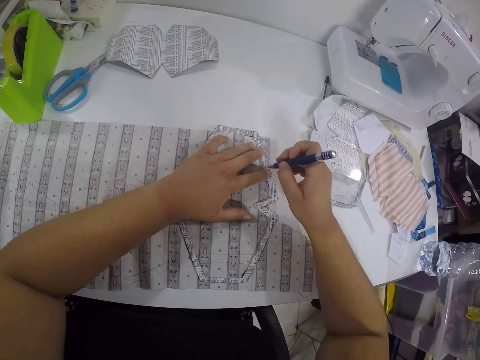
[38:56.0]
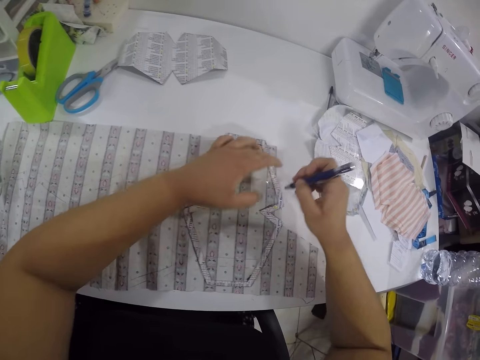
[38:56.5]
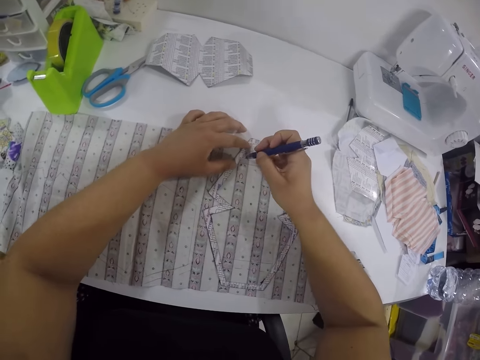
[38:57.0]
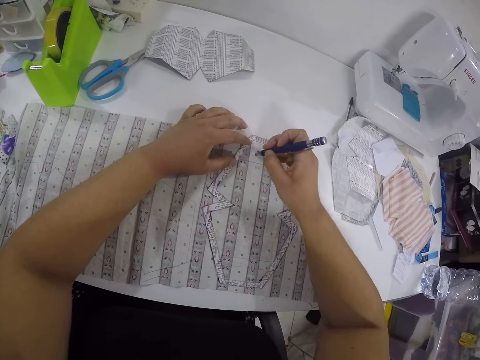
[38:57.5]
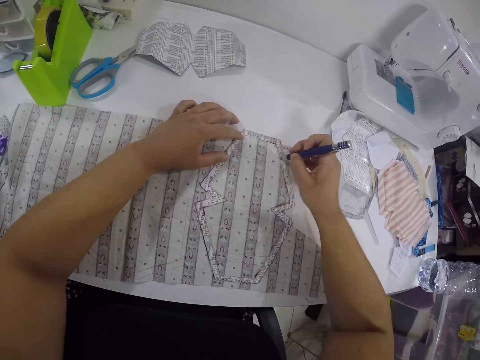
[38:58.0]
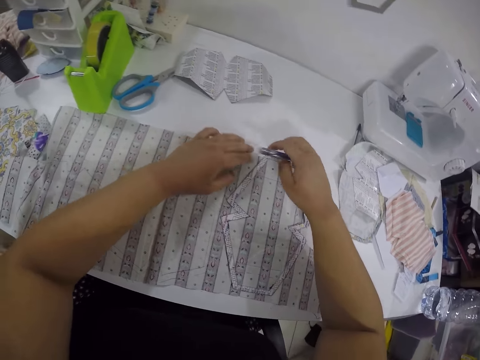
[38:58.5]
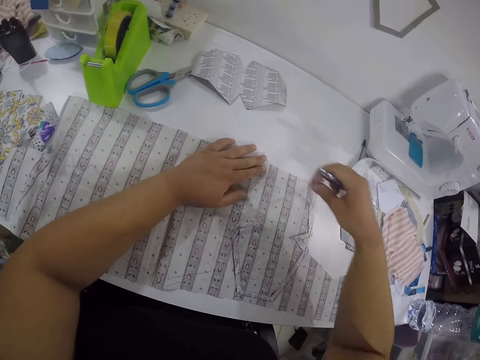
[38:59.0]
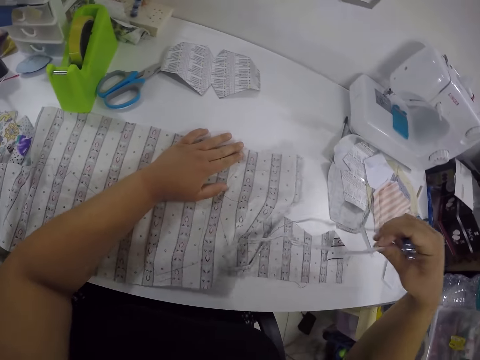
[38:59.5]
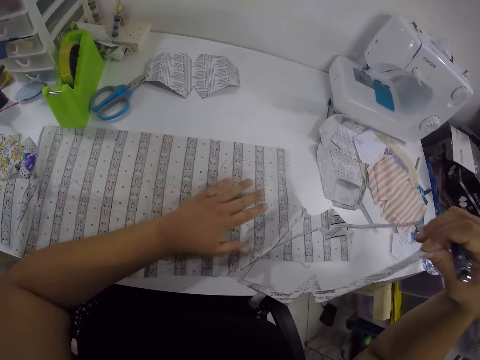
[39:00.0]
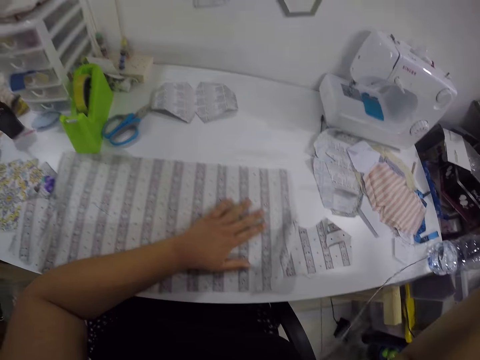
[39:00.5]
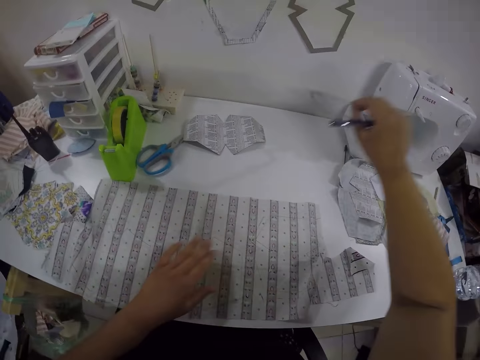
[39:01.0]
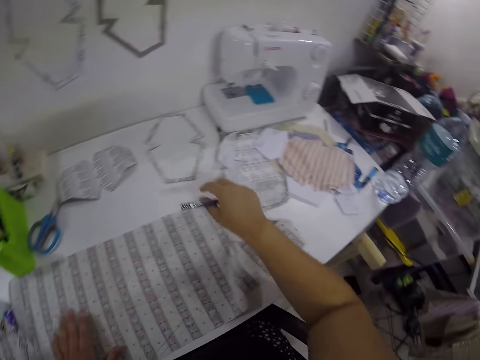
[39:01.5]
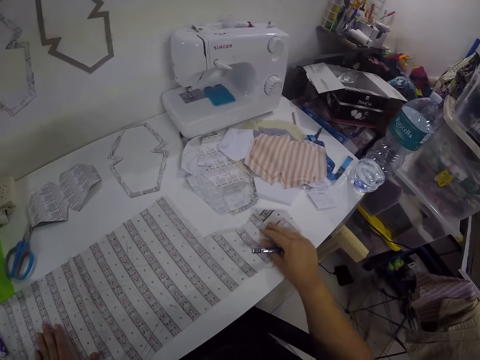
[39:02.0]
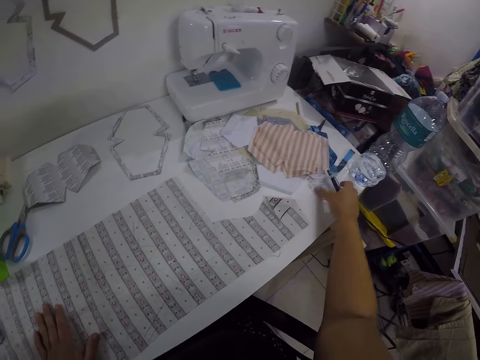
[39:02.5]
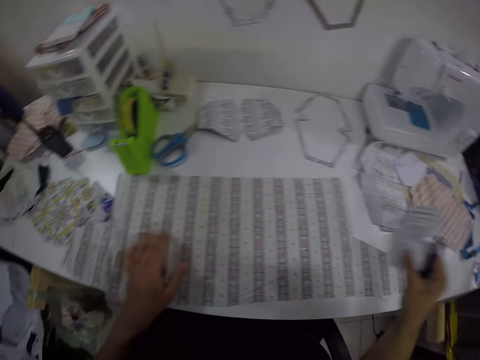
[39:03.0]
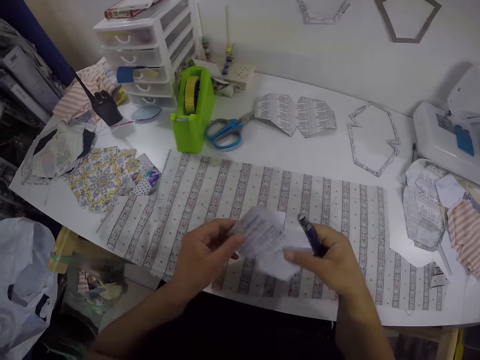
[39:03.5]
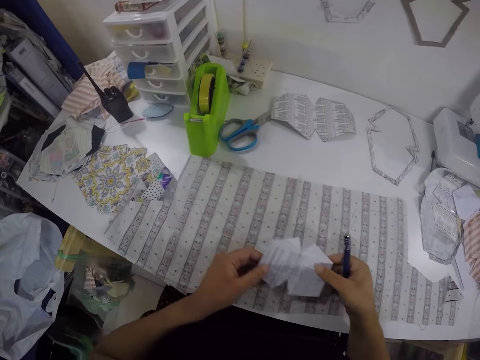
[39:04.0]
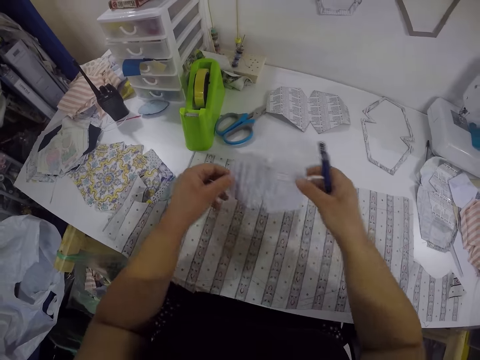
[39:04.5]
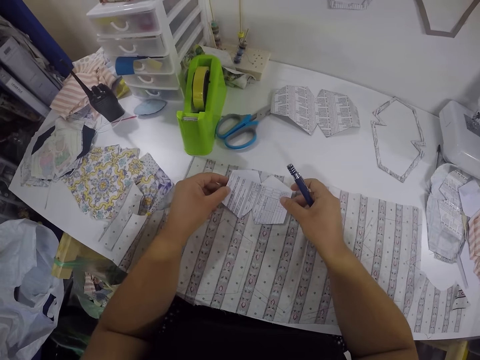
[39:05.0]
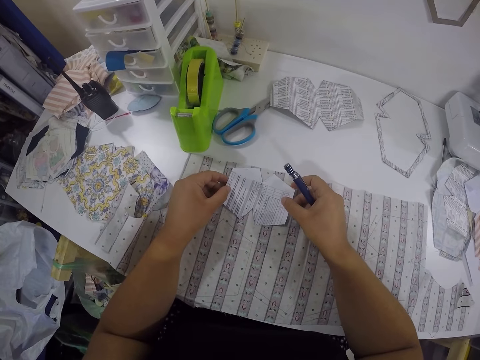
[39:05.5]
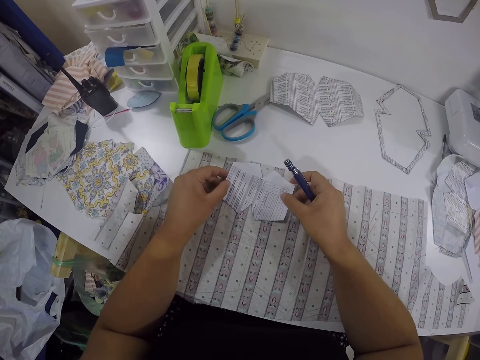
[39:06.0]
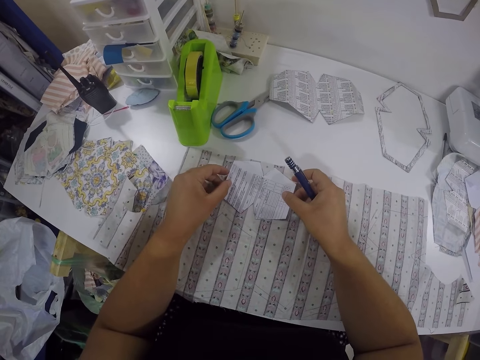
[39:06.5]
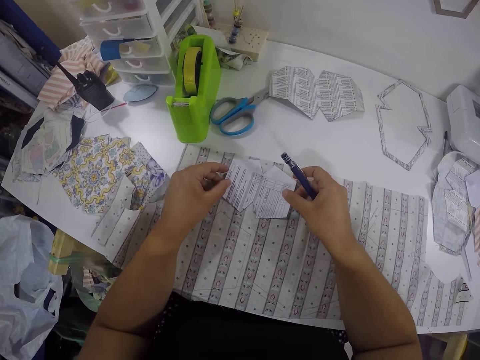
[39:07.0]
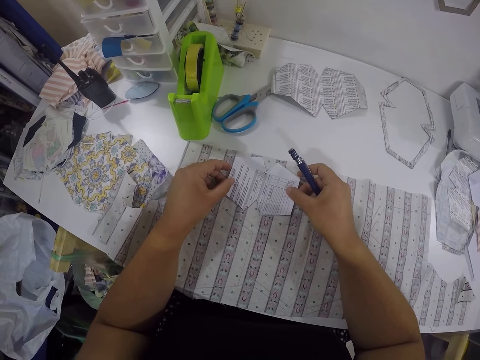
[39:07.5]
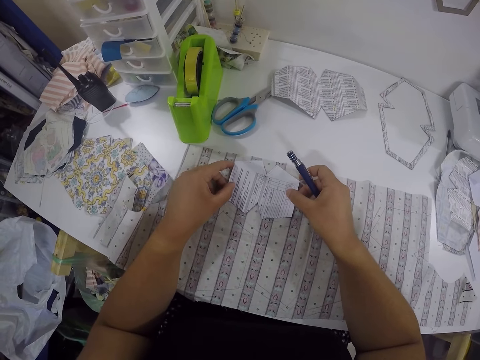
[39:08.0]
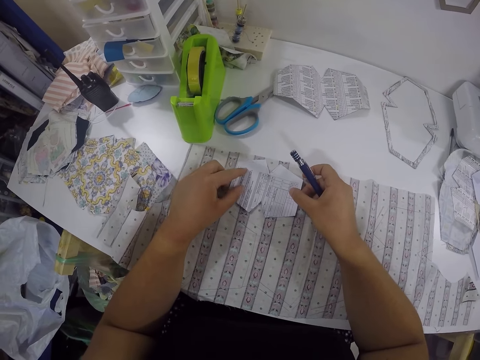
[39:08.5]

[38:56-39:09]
The camera wearer removes the paper cut out from the fabric with her right hand. She drops the paper cut out on the table with her right hand. She adjusts the fabric on the table with her right hand. She picks a paper cut out from the table with her right hand. She adjusts the fabric on the table with both hands. She places the paper cut out on the fabric with both hands.

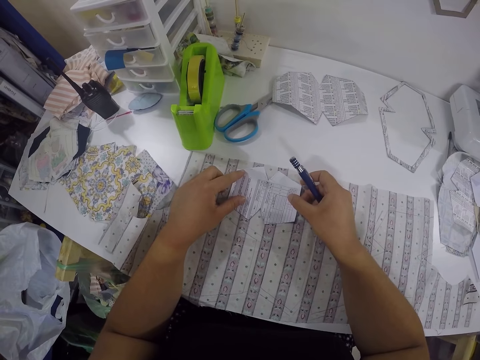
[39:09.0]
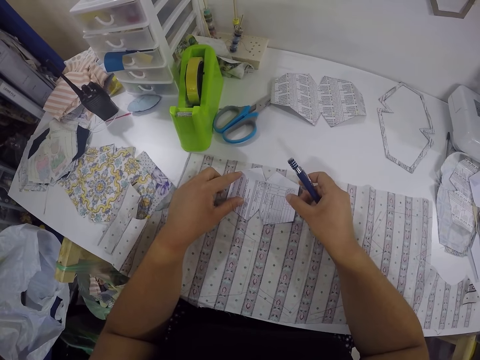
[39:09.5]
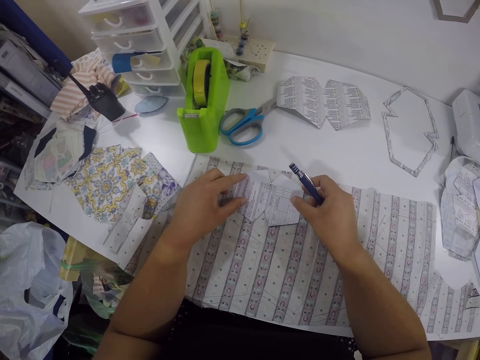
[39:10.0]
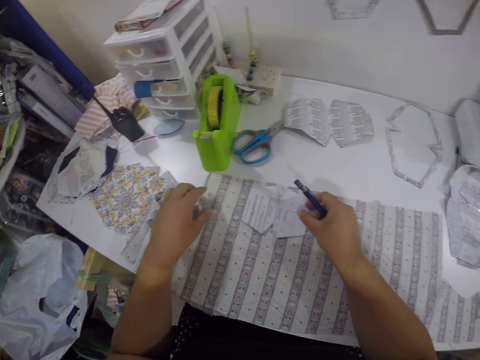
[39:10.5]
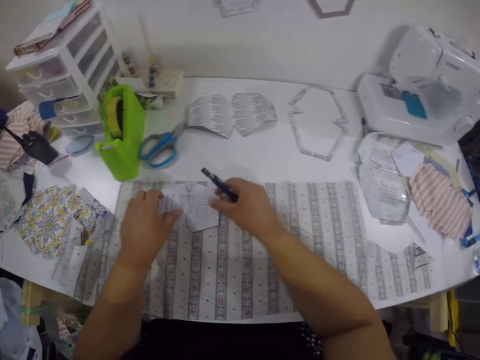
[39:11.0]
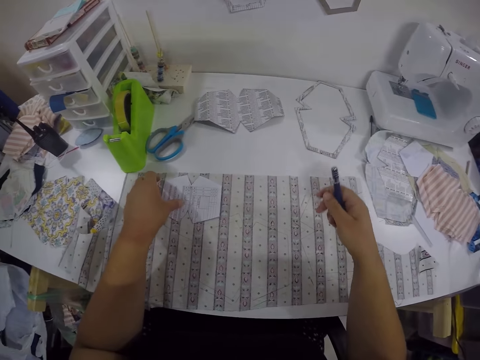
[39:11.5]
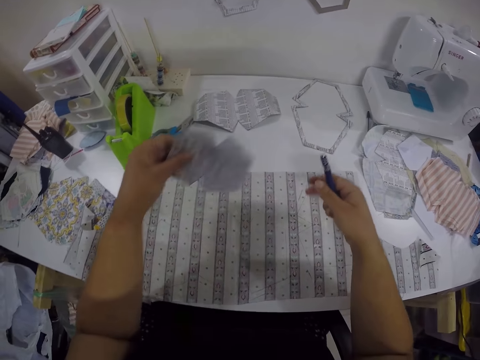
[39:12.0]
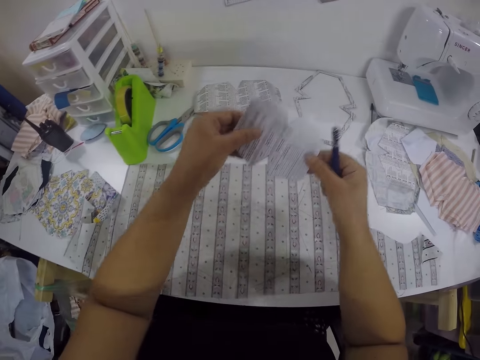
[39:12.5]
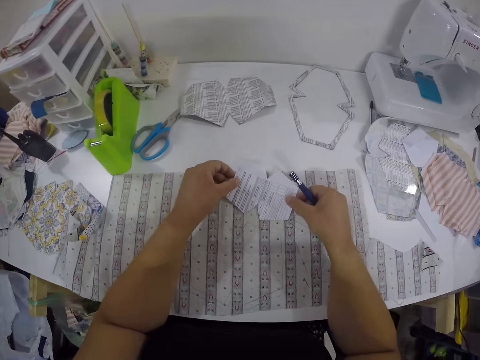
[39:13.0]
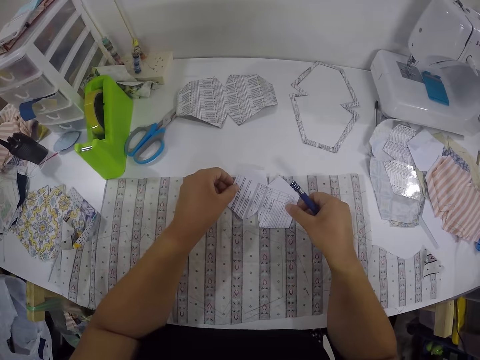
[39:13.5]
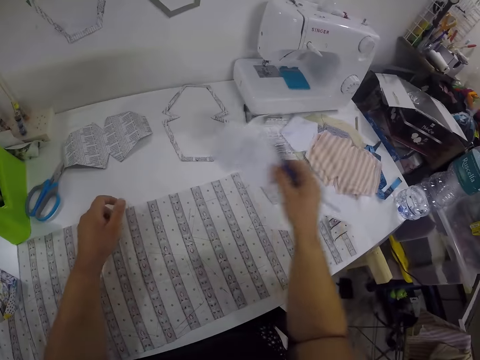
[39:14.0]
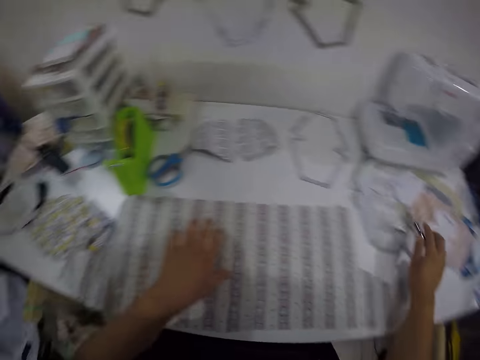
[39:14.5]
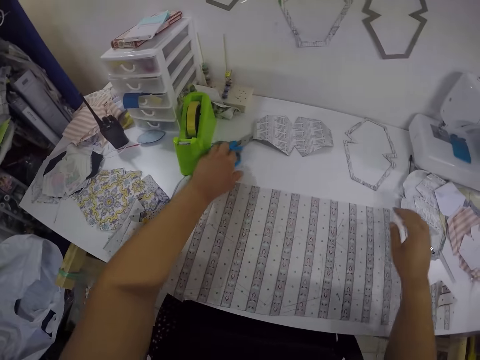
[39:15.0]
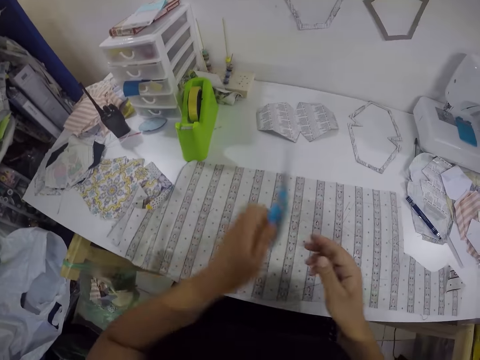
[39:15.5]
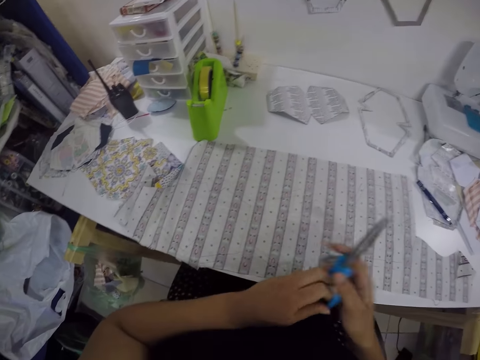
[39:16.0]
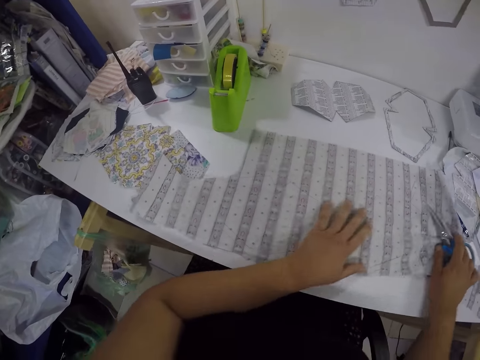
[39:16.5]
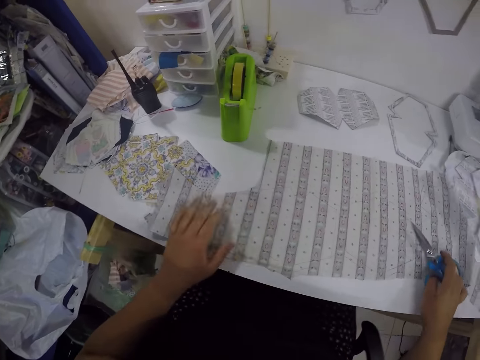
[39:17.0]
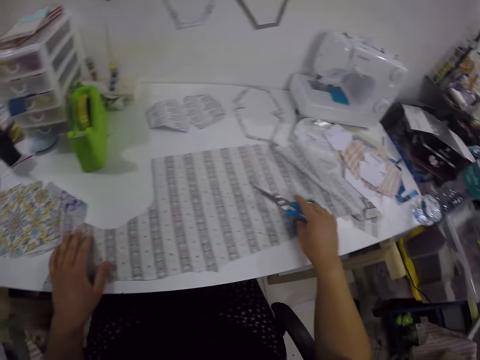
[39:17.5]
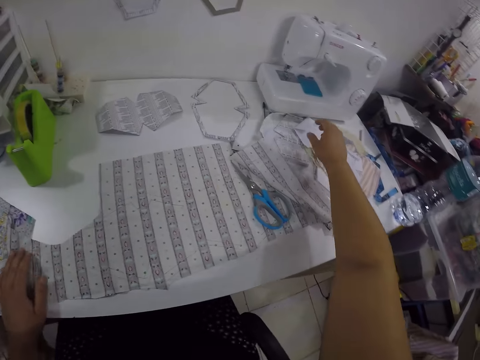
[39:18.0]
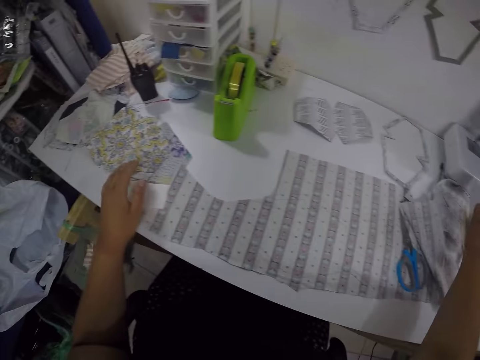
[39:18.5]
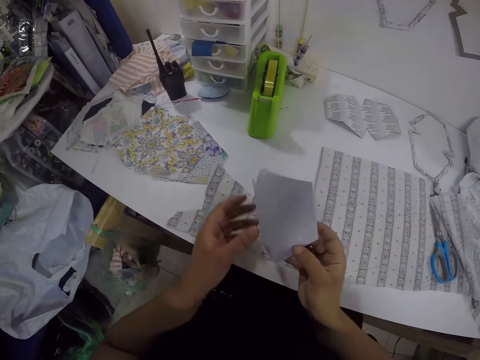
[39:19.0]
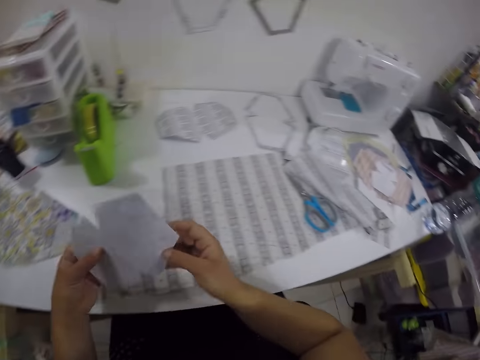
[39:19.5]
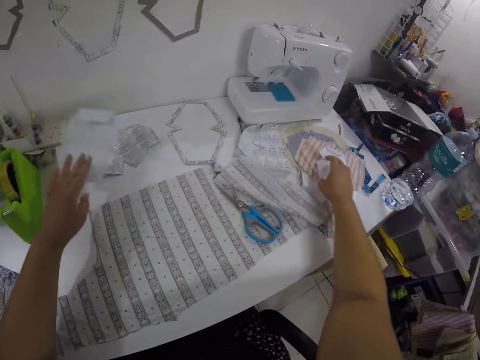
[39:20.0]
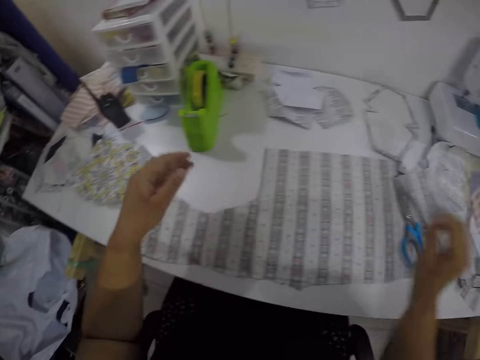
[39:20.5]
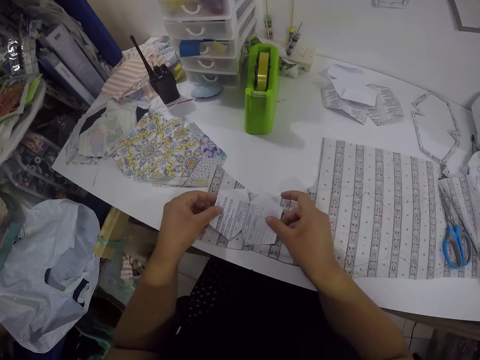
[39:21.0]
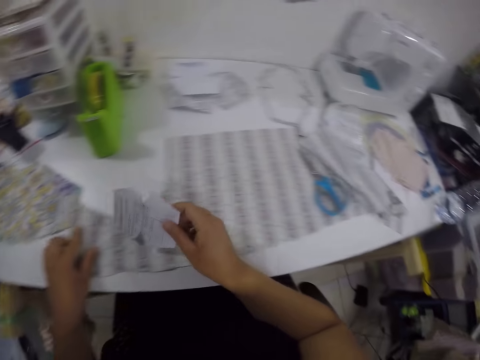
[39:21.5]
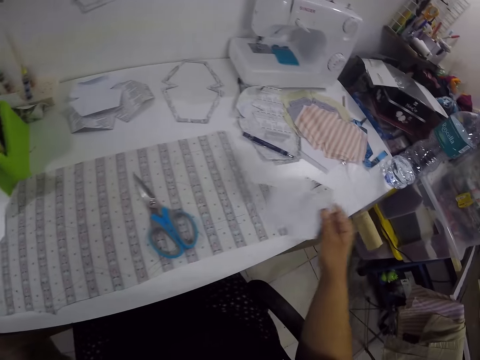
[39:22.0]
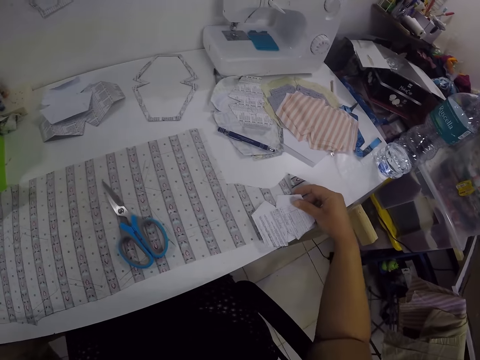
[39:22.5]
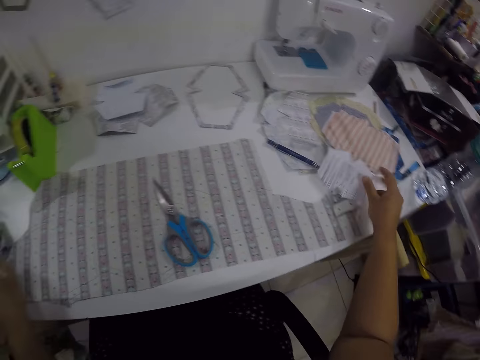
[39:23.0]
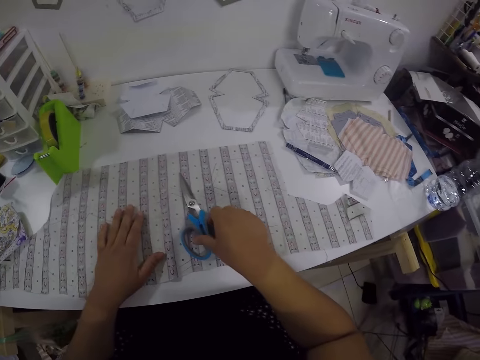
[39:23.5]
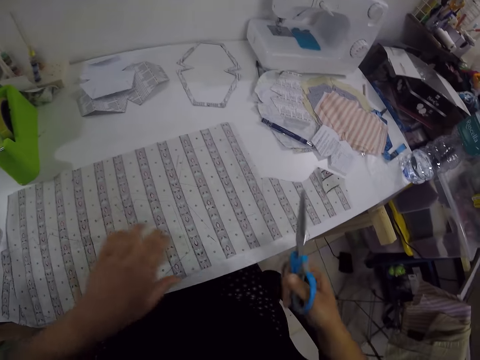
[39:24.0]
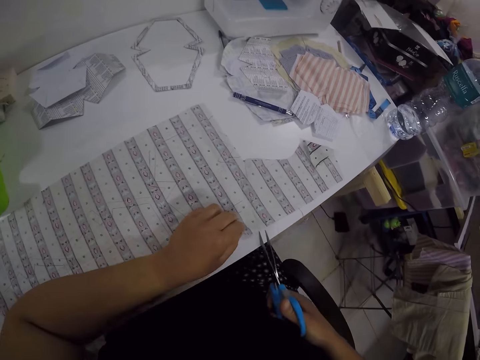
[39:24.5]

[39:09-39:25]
The camera wearer picks the paper cut out from the fabric with her left hand. She places the paper cut out on the fabric with both hands. She drops the paper cut out on the table with her right hand. She picks the pair of scissors from the table with her left hand. She passes the pair of scissors from her left hand to her right hand. She adjusts the fabric on the table with both hands. She drops the pair of scissors on the fabric with her right hand. She picks a paper cut out from the table with her right hand. She passes the paper cut out from her right hand to her left hand. She drops the paper cut out on the table with her left hand. She picks a paper cut out from the table with her right hand. She places the paper cut out on the fabric with both hands. She places the paper cut out on the fabric with her right hand. She drops the paper cut out on the table with her right hand. She picks the pair of scissors from the fabric with her right hand. She adjusts the fabric on the table with her left hand. She cuts the fabric with the pair of scissors in her right hand.
